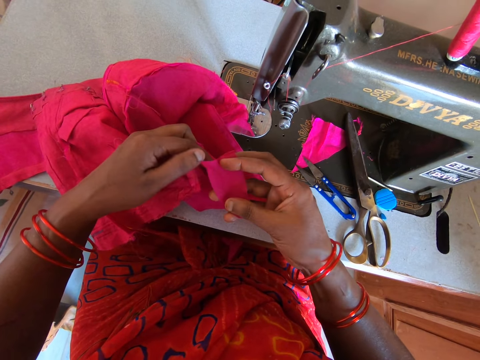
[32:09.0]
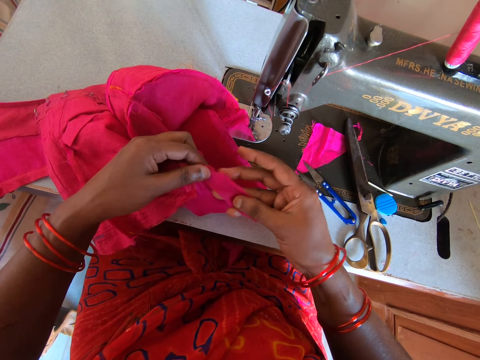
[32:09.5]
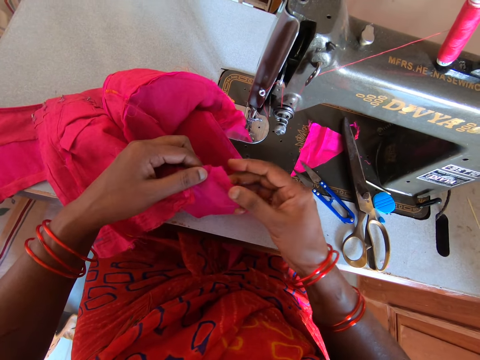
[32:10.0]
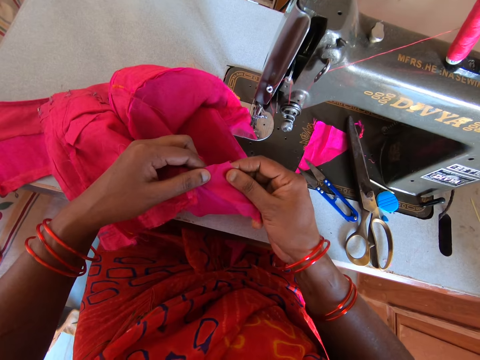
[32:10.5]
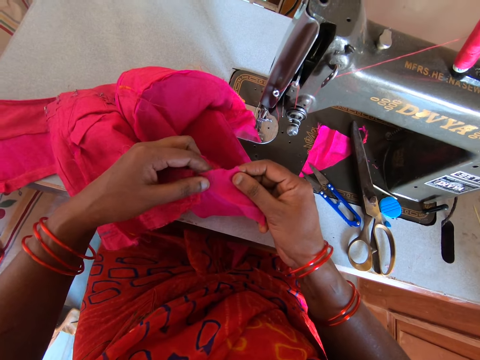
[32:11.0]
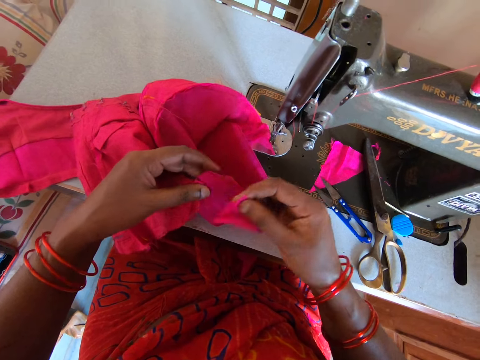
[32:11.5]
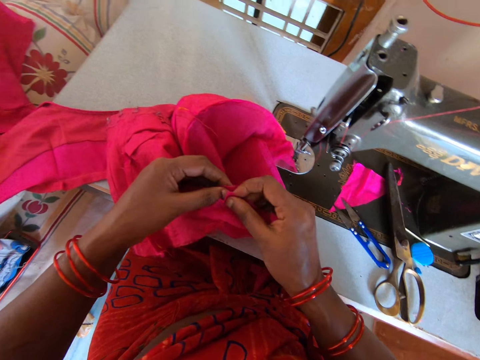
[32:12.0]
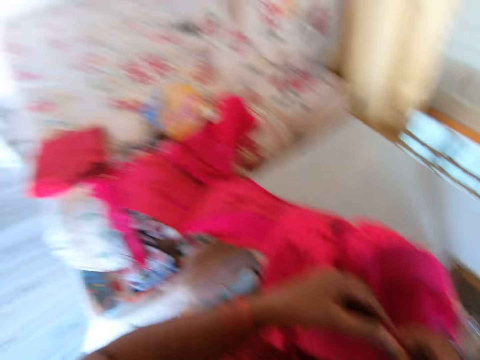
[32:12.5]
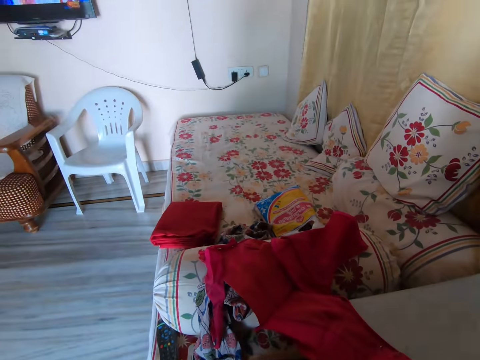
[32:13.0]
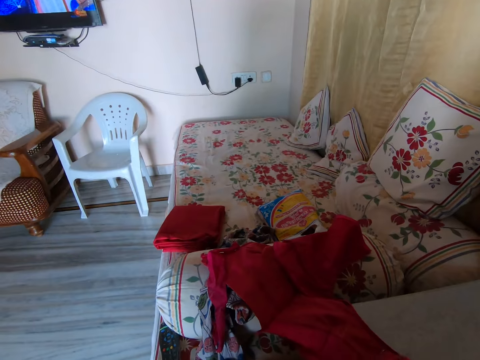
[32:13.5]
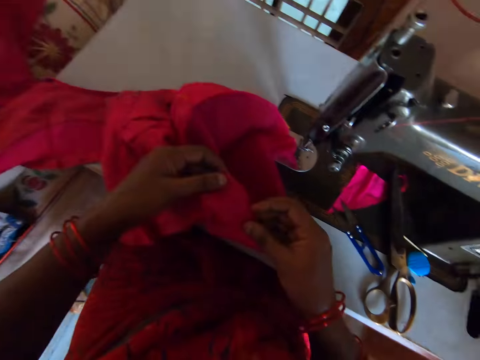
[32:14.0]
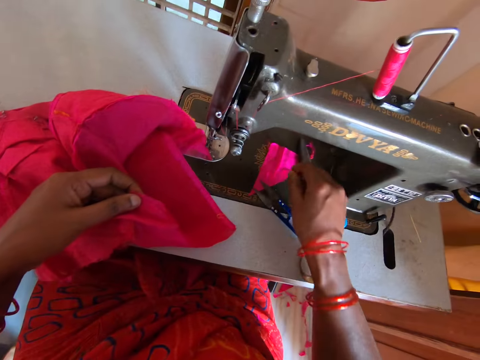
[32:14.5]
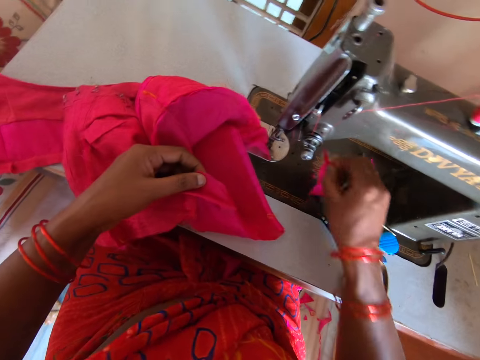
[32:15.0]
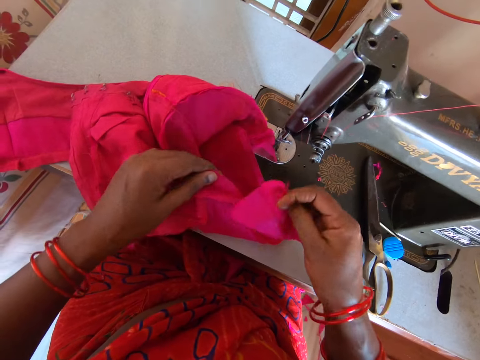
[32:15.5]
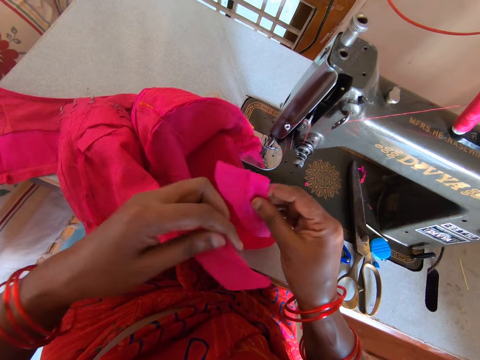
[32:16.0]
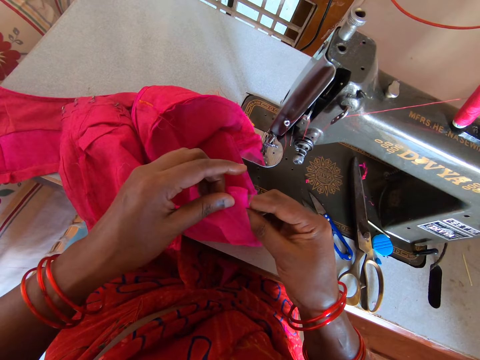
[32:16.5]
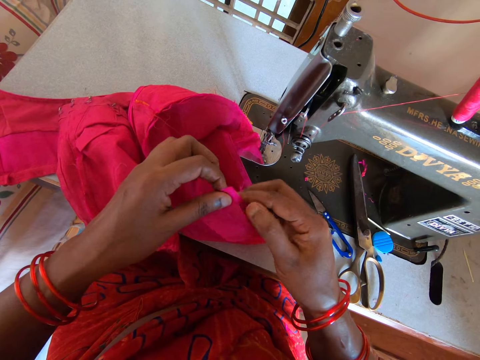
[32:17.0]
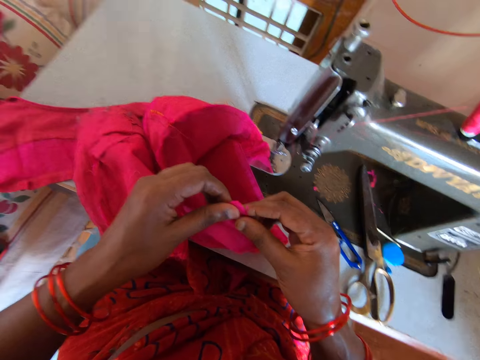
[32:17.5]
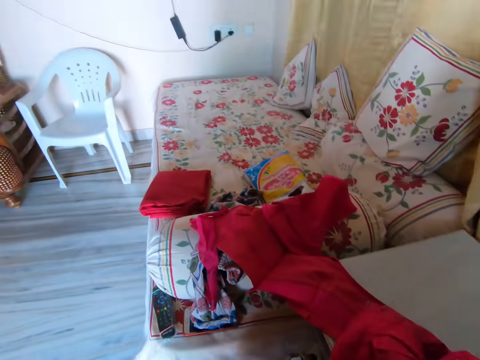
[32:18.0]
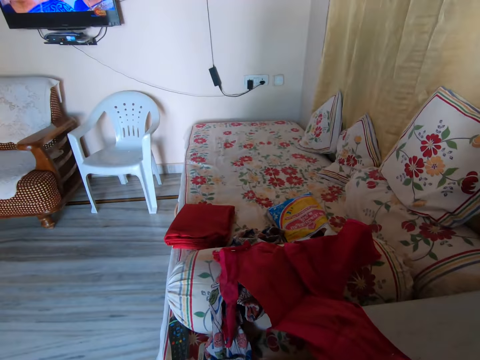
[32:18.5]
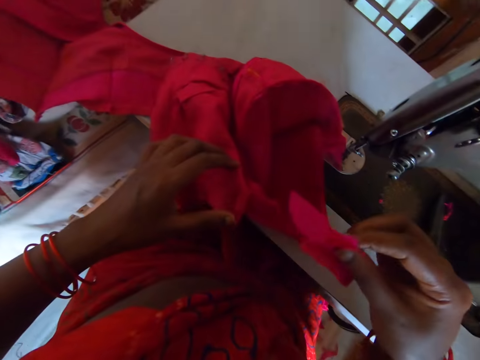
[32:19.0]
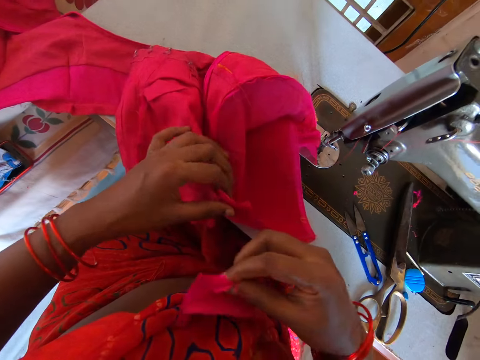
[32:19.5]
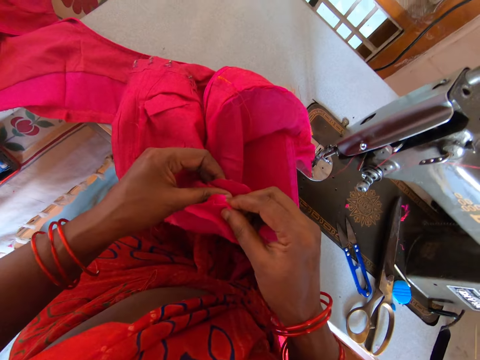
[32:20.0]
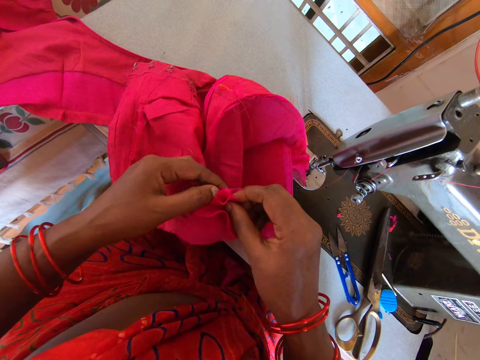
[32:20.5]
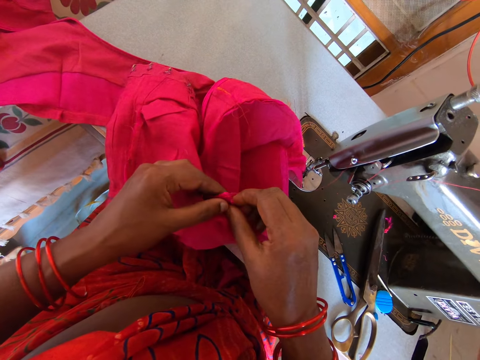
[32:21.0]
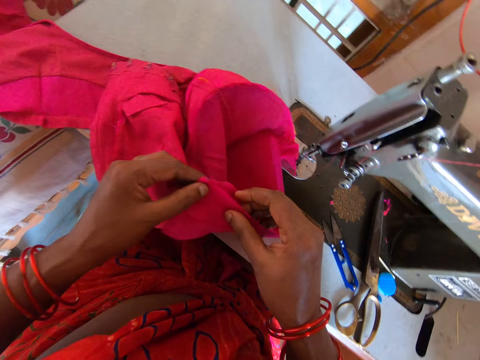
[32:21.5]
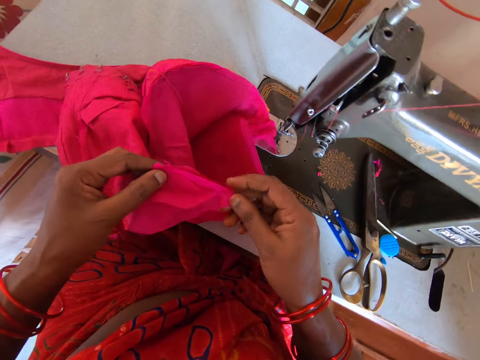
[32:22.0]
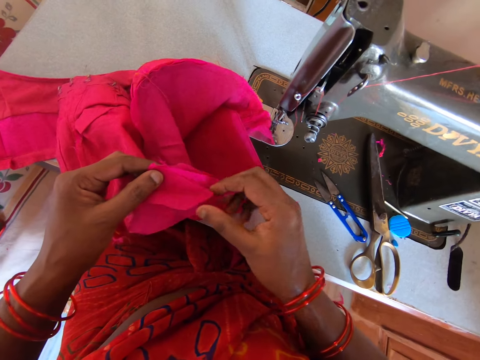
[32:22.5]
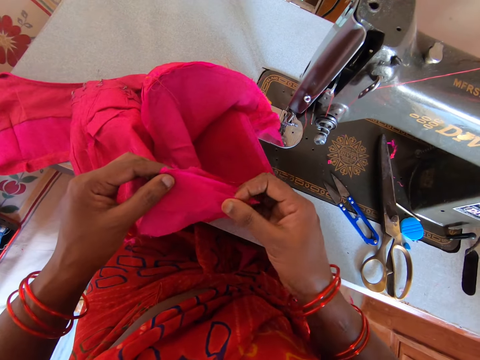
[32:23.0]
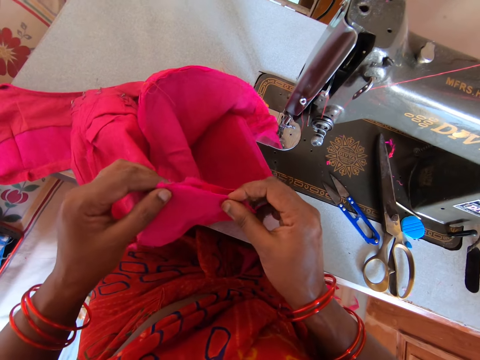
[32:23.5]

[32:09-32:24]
The camera wearer adds pieces of cloth on the bigger cloth. They look around the room. They hold the cloth. They look around the room. They hold the cloth.

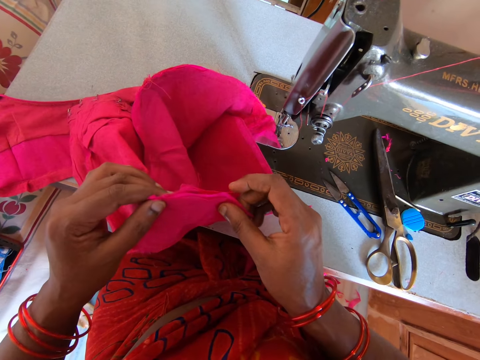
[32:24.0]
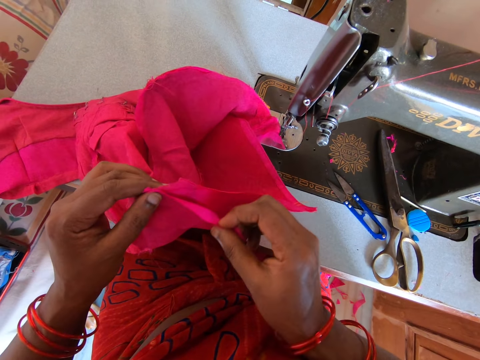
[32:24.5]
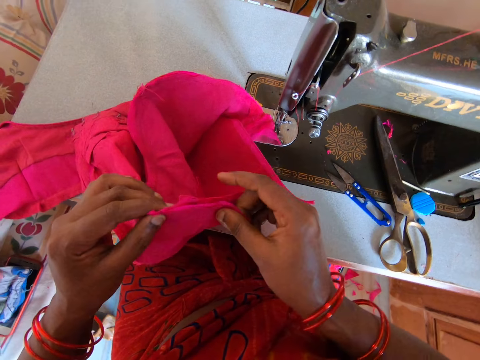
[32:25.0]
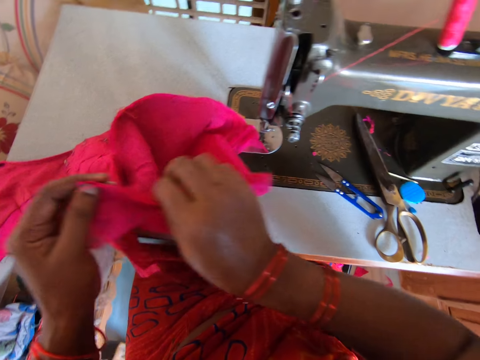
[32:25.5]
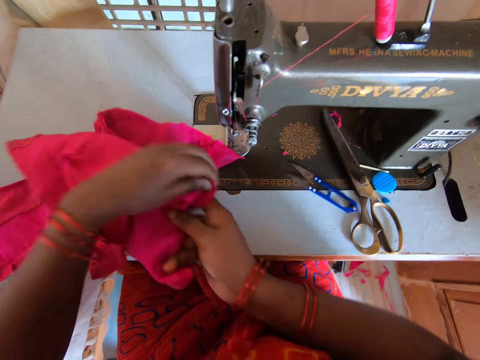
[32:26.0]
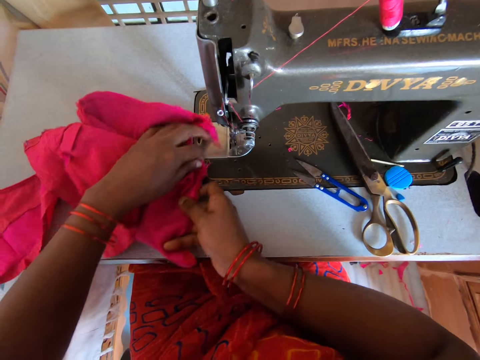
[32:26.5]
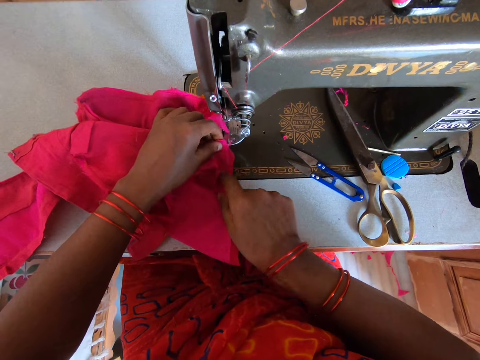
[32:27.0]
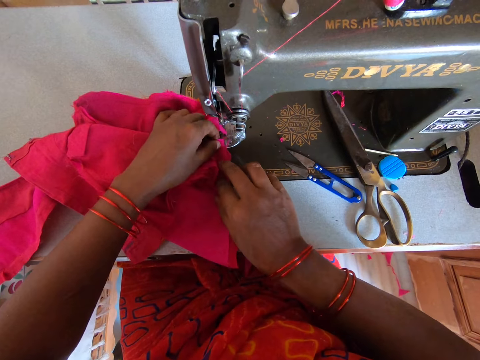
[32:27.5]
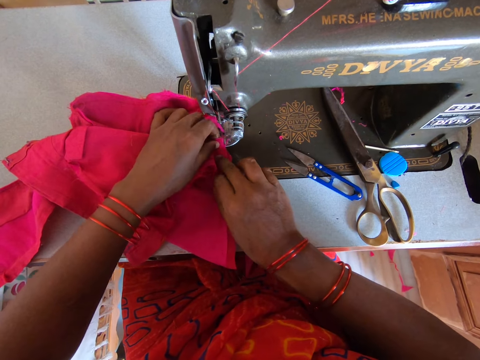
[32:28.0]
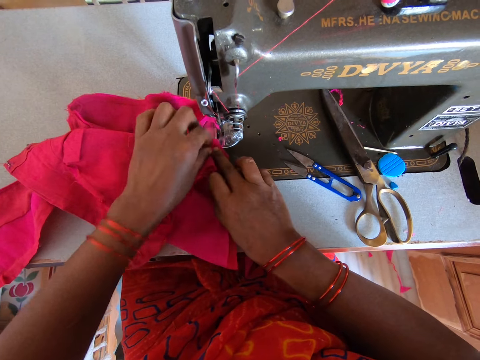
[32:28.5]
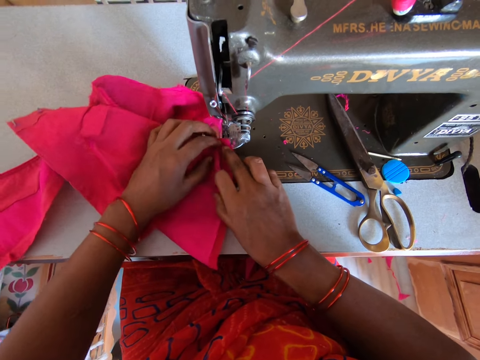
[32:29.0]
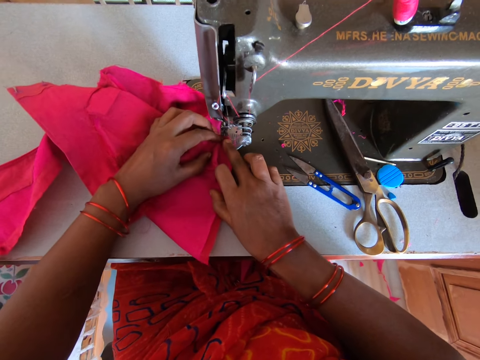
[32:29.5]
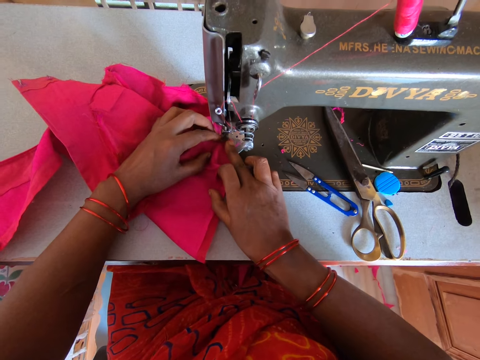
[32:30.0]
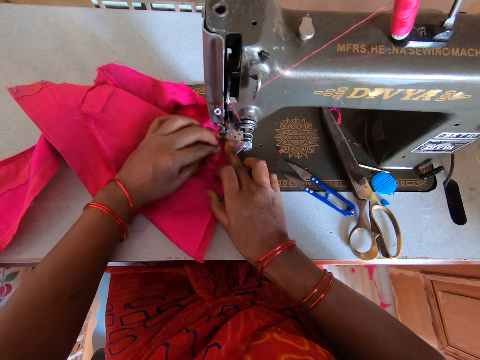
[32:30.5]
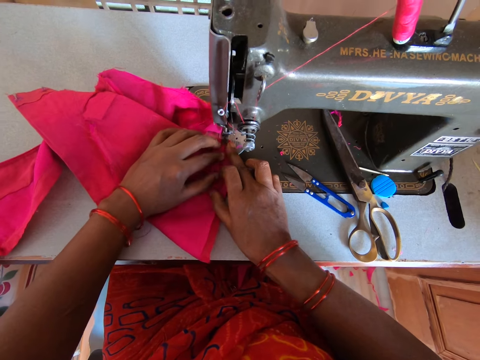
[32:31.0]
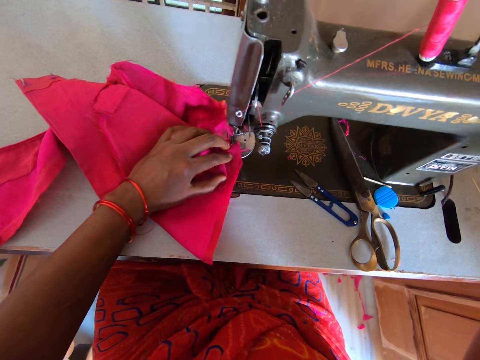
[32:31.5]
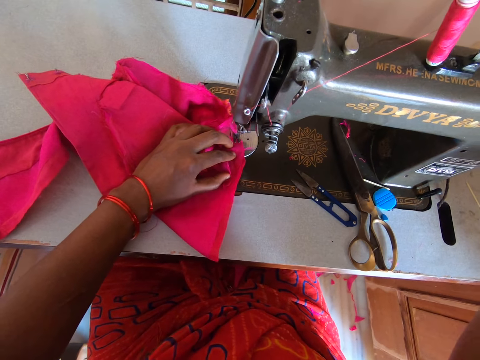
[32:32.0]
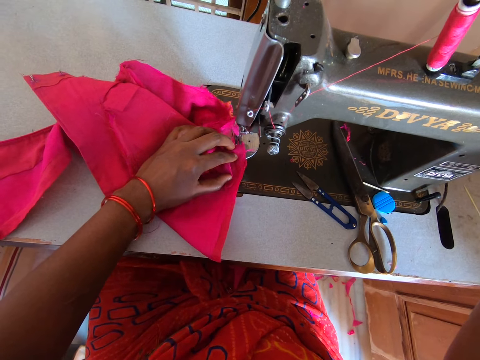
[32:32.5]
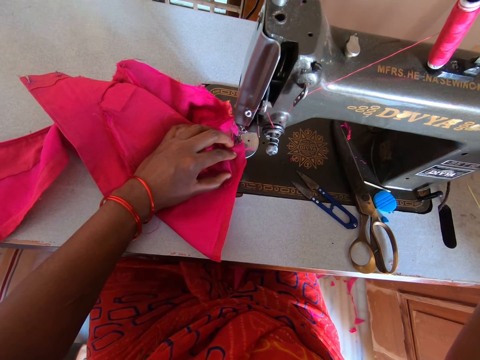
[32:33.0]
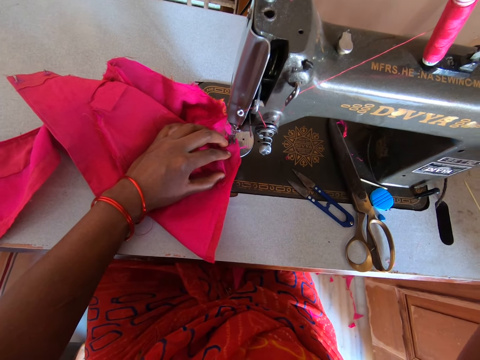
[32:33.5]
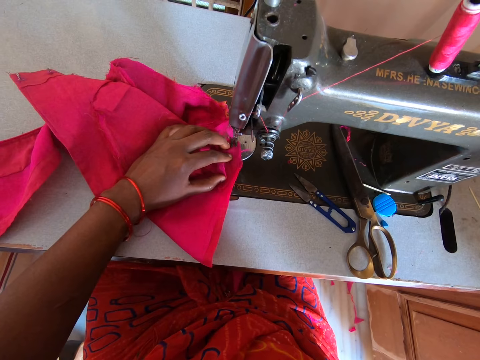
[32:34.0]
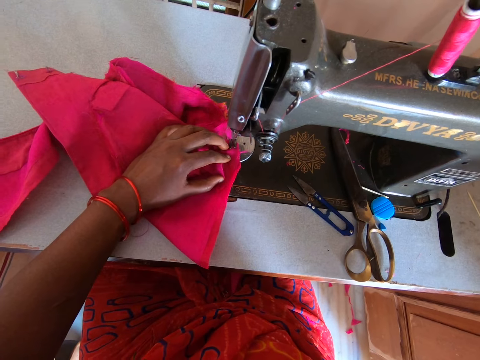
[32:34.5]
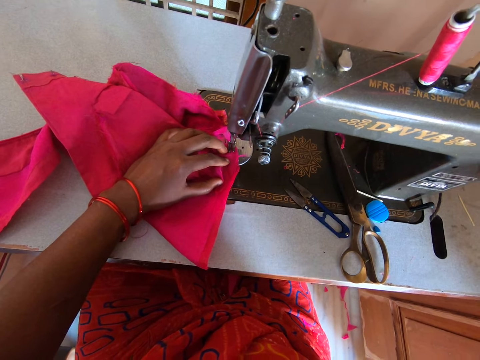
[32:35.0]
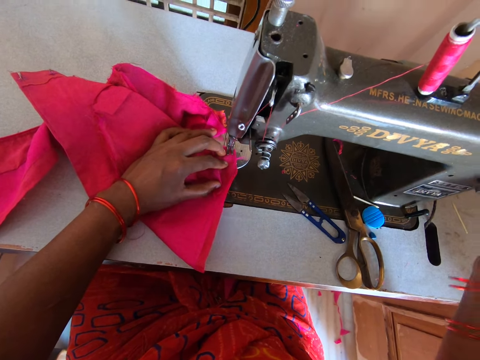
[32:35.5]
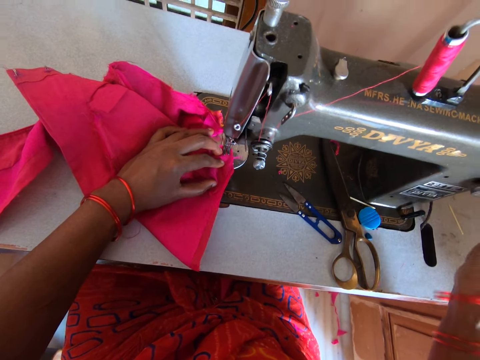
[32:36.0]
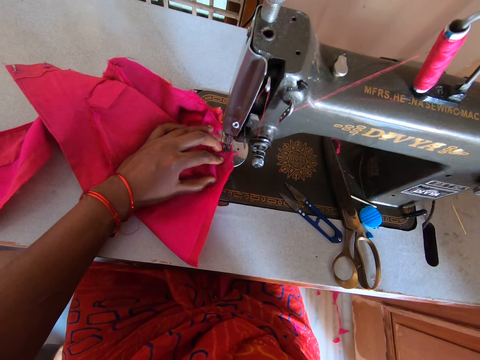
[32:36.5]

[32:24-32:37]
The camera wearer places the cloth on the sewing machine. They knit the cloth with the sewing machine.
